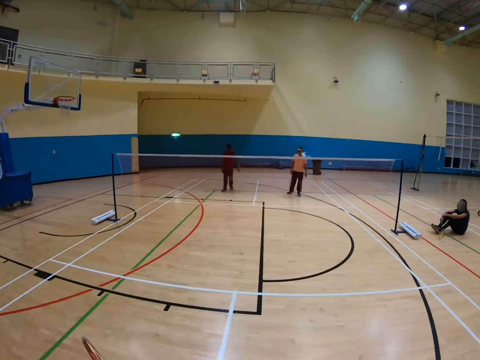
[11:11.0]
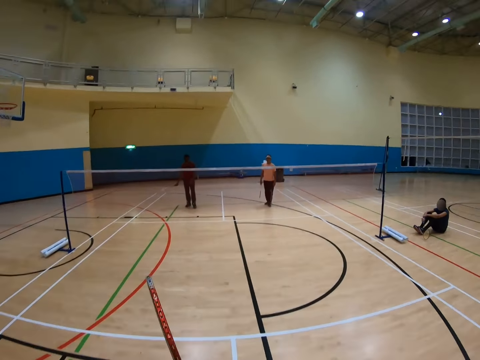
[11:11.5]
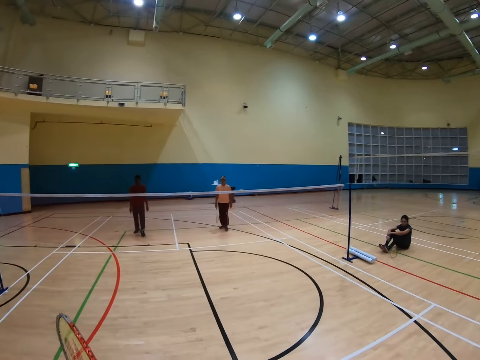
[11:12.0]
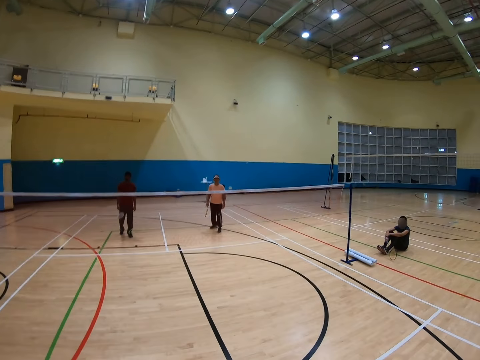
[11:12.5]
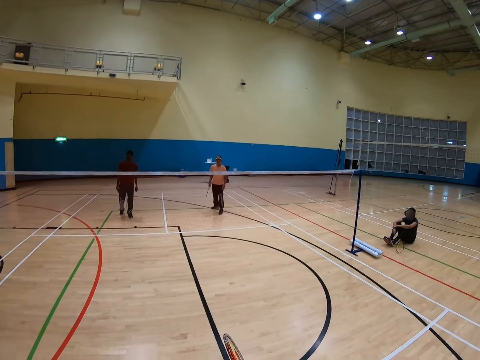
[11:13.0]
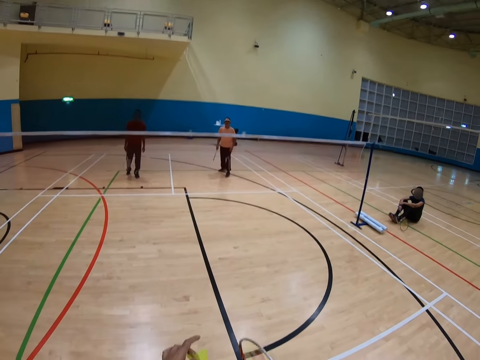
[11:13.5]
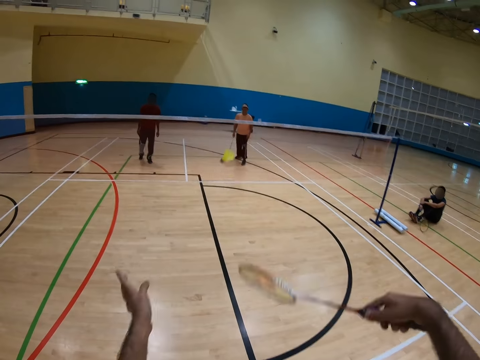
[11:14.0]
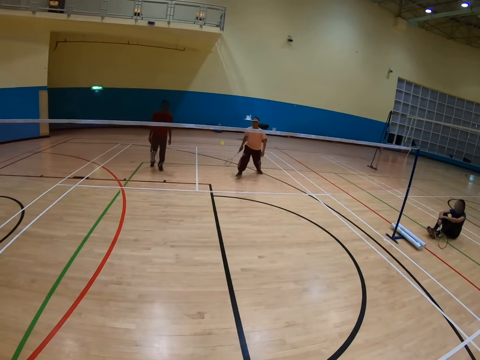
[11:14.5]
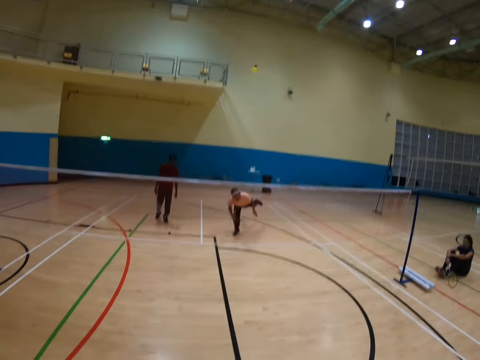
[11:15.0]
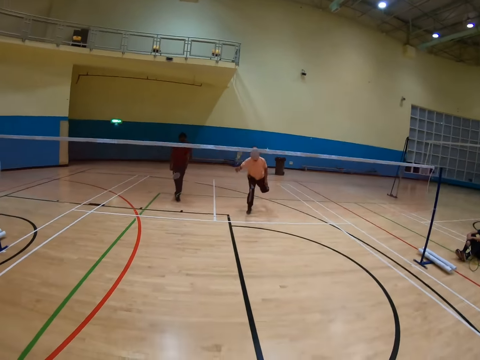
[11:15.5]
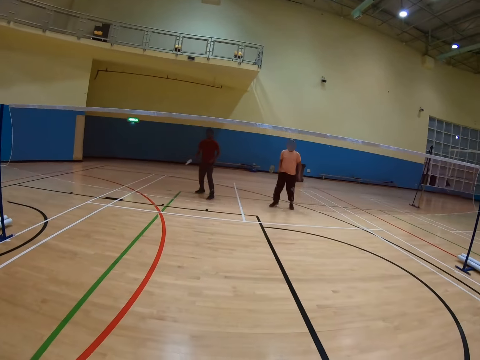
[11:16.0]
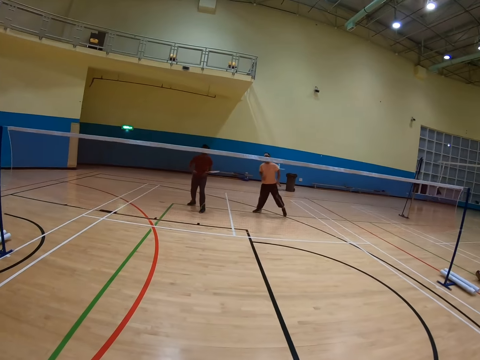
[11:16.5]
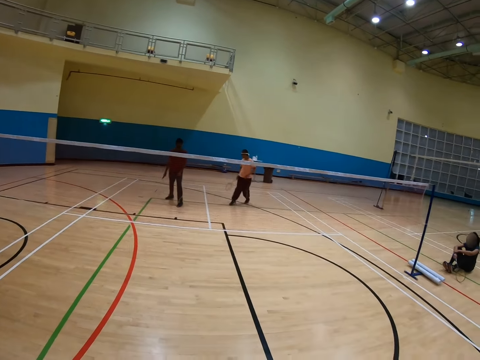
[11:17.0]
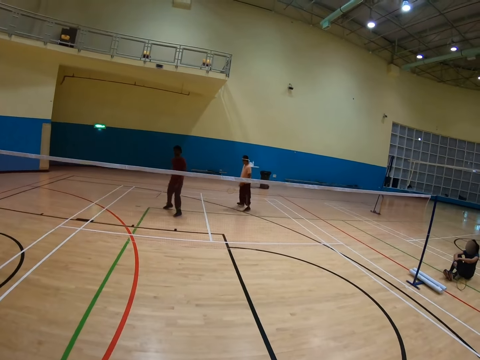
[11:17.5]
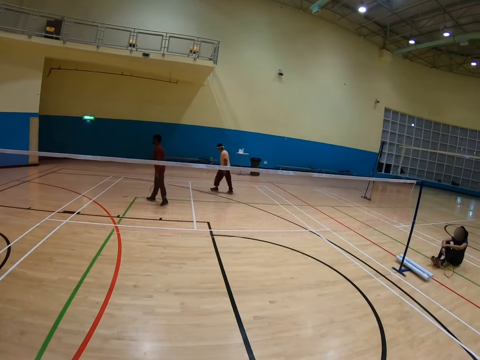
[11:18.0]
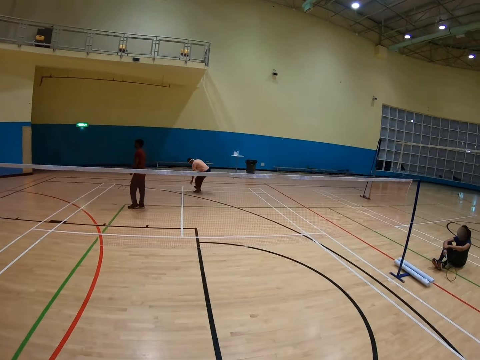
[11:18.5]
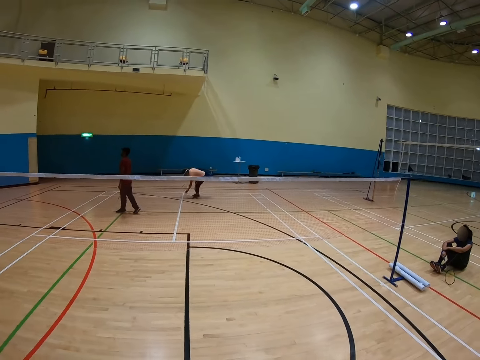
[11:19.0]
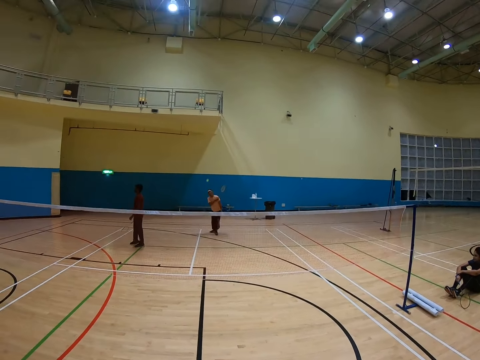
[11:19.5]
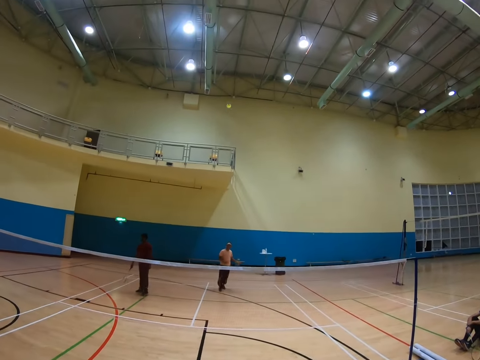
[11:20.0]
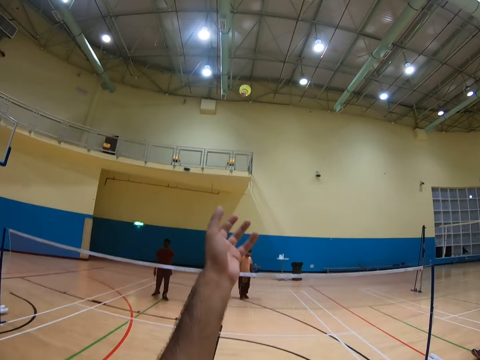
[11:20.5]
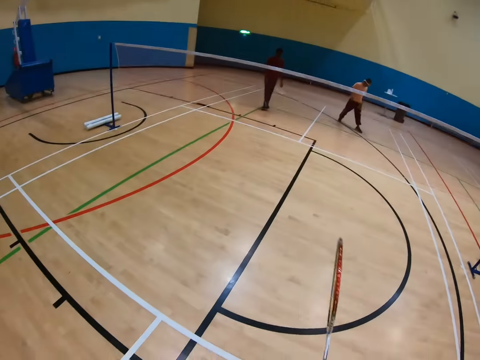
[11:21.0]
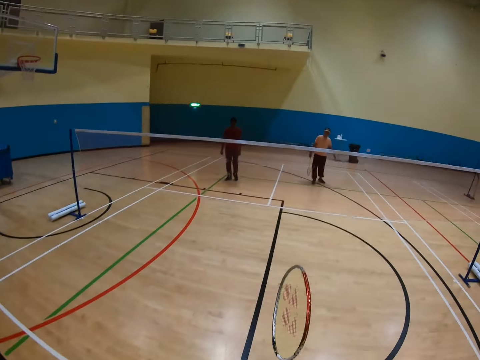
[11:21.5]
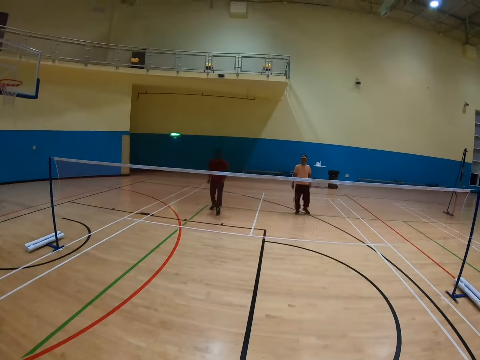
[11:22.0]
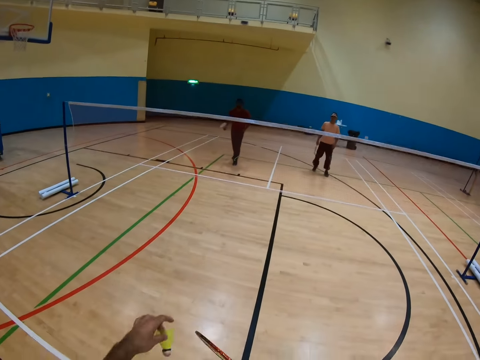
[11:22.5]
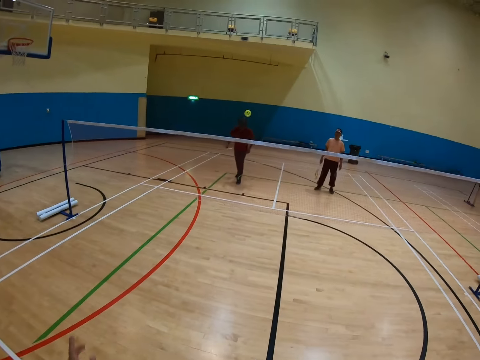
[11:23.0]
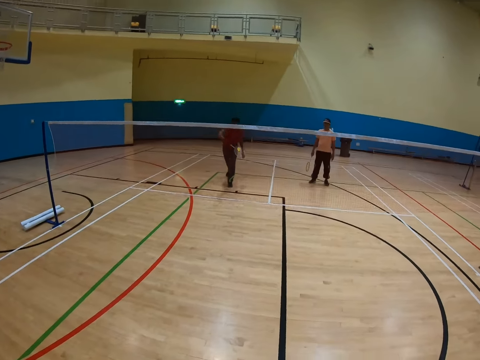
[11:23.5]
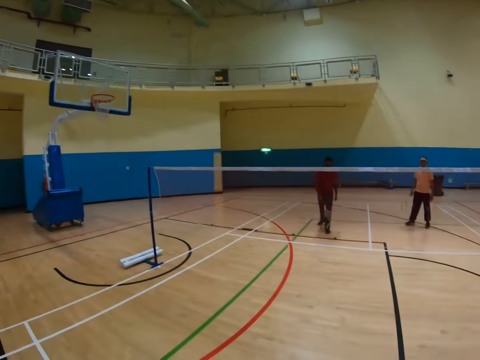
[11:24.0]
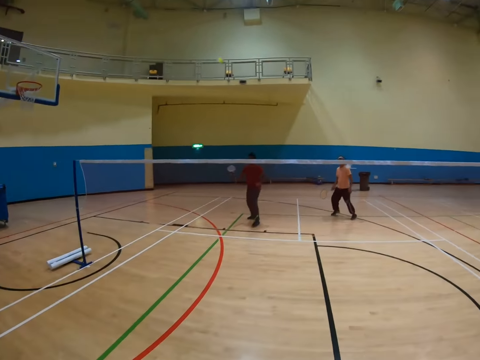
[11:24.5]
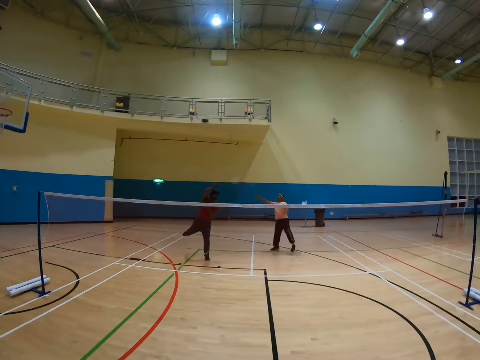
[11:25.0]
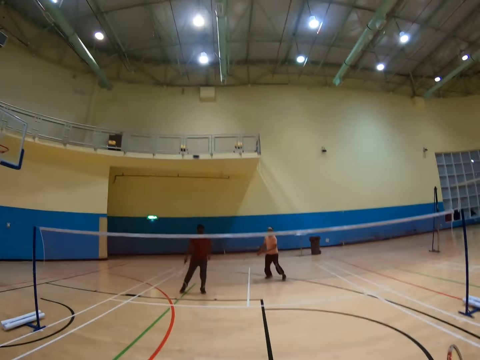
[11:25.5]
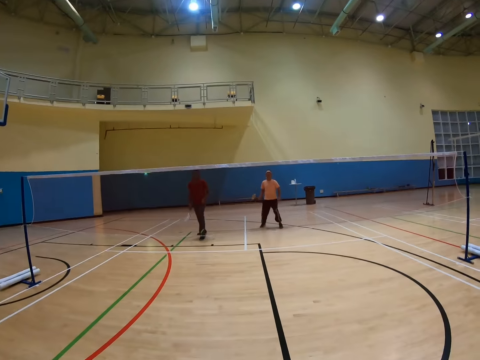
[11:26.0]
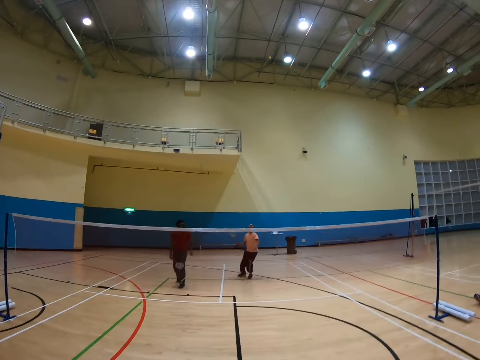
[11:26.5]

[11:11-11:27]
The camera wearer plays badminton with three men. They catch the shuttle with a hand. They play badminton with the three men.

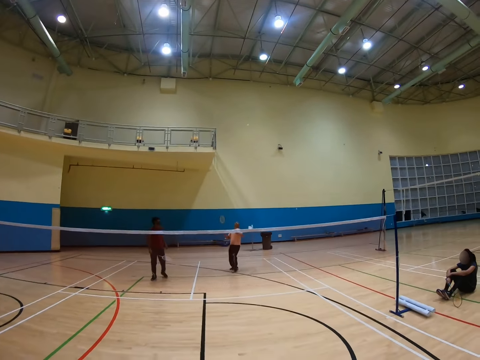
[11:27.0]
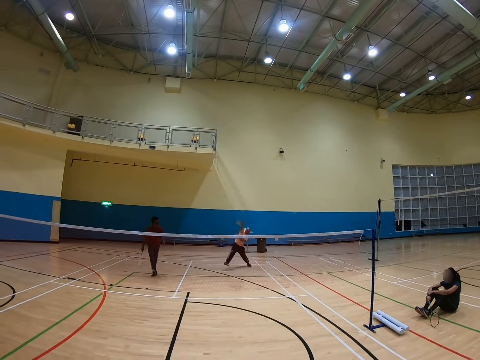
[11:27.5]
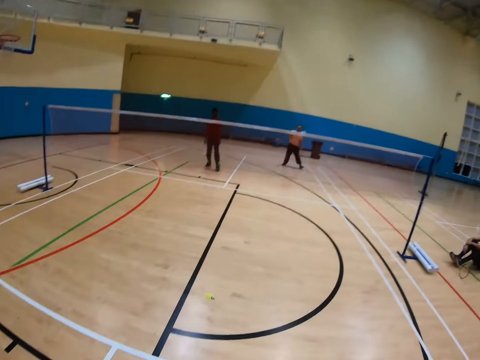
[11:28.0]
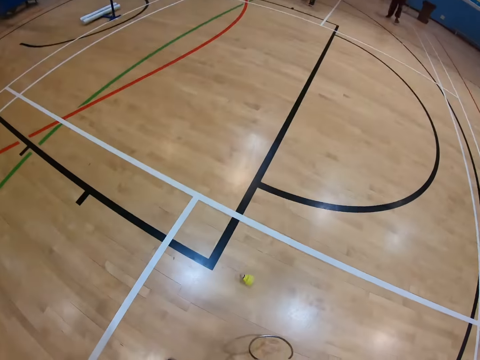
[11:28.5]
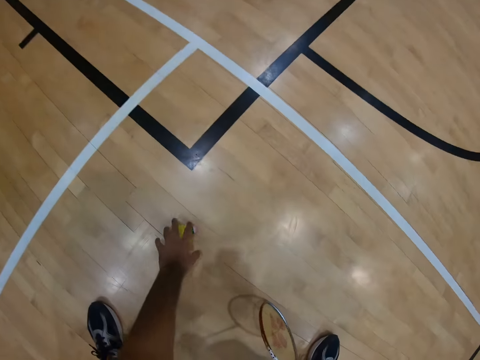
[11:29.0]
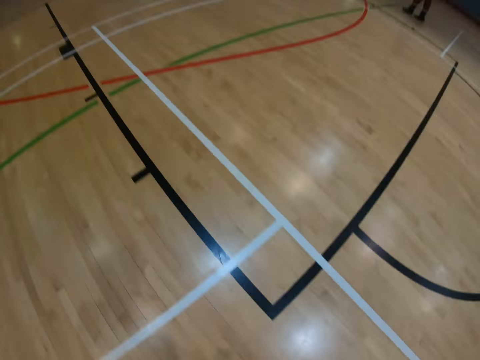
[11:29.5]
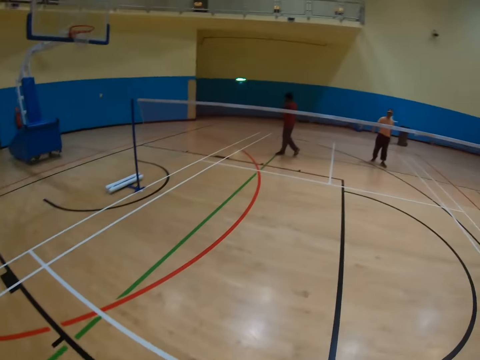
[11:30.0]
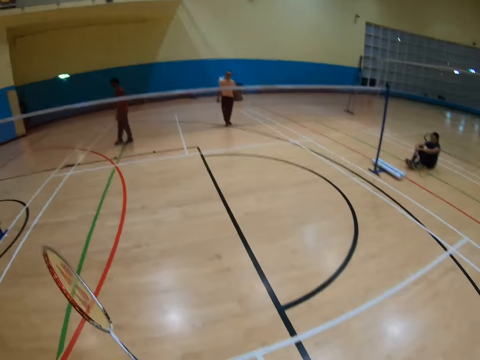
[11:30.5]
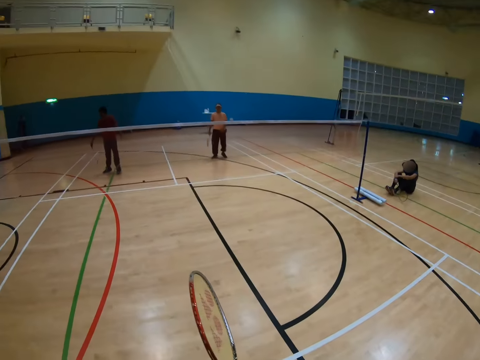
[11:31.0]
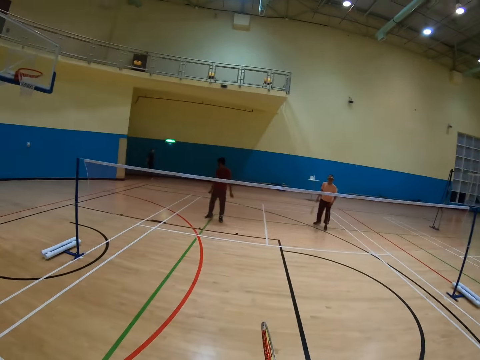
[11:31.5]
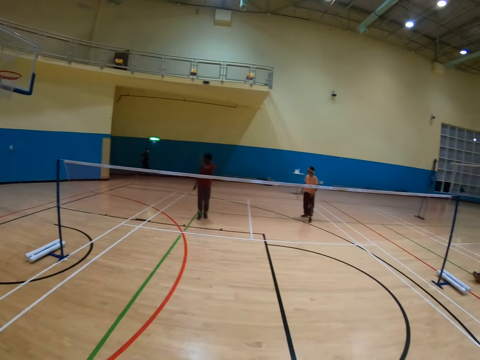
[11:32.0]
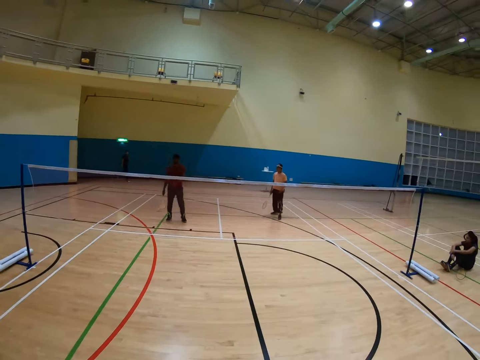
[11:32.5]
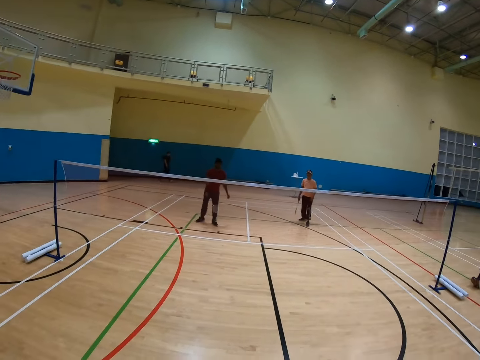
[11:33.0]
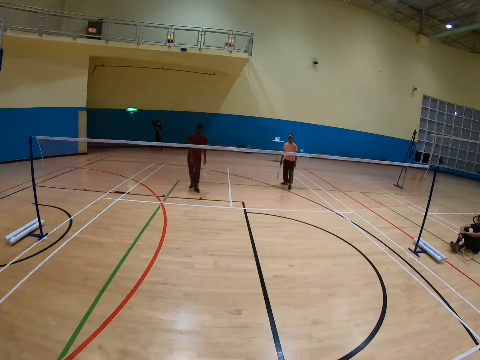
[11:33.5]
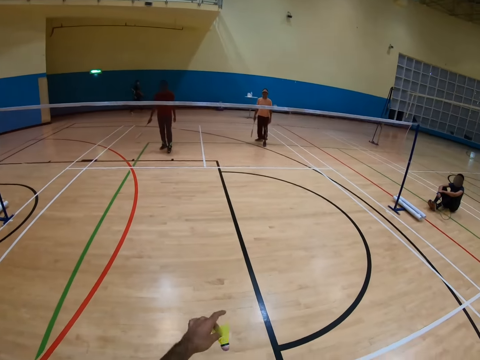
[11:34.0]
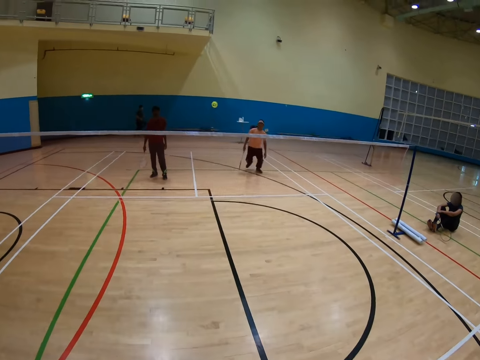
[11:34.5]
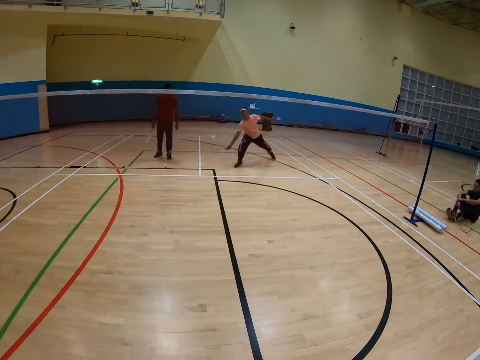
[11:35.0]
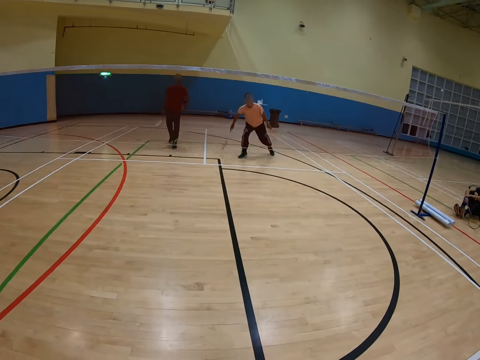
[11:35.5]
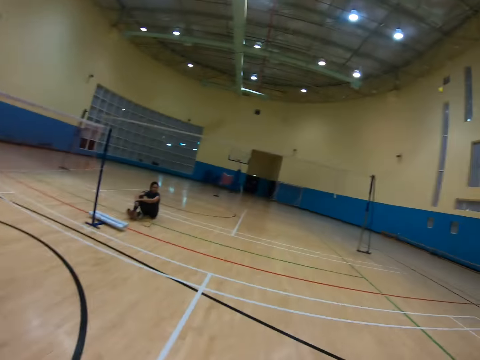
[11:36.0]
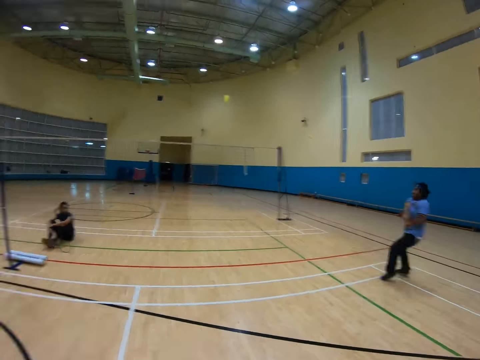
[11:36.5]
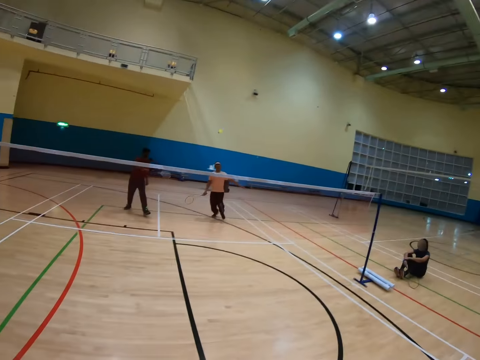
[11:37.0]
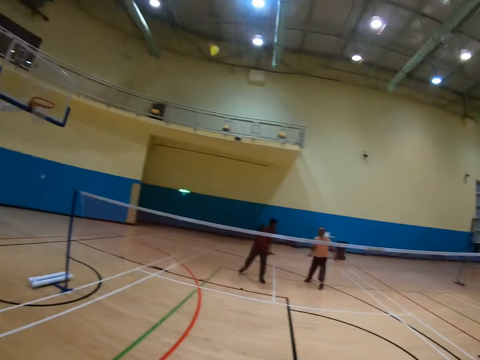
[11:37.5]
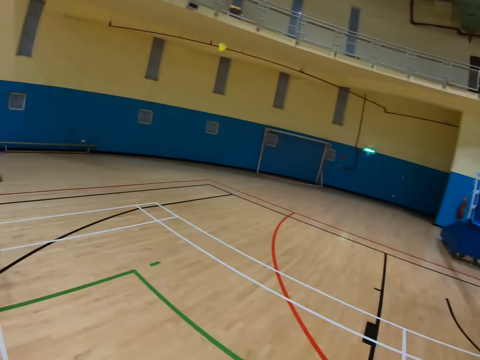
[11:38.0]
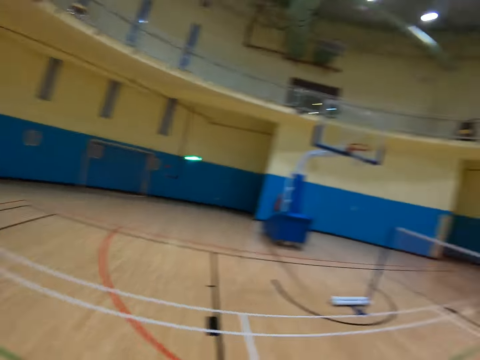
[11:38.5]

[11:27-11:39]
The camera wearer collects the shuttle from the floor. They play badminton with three men.
